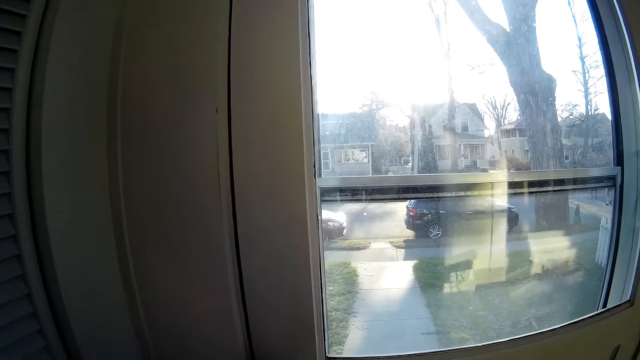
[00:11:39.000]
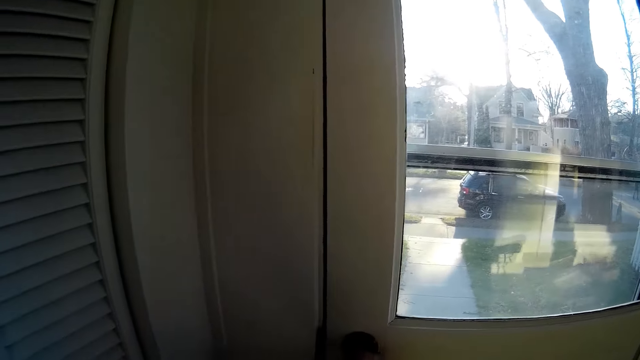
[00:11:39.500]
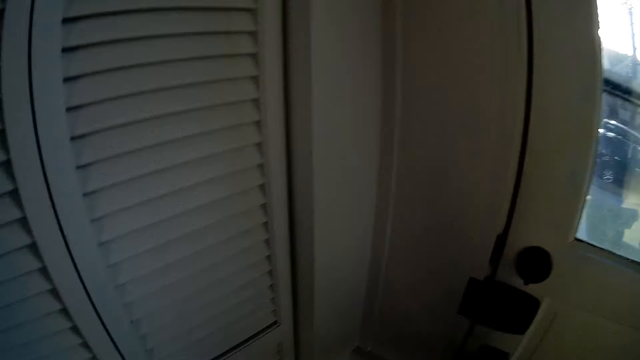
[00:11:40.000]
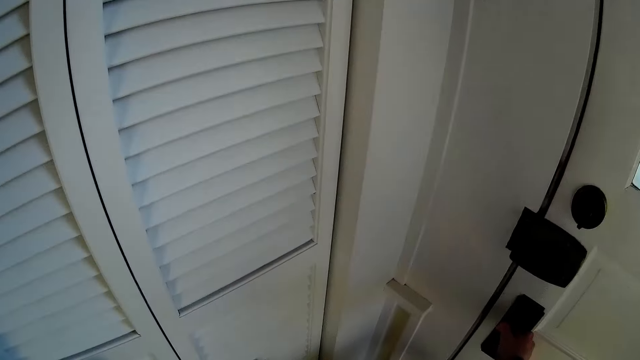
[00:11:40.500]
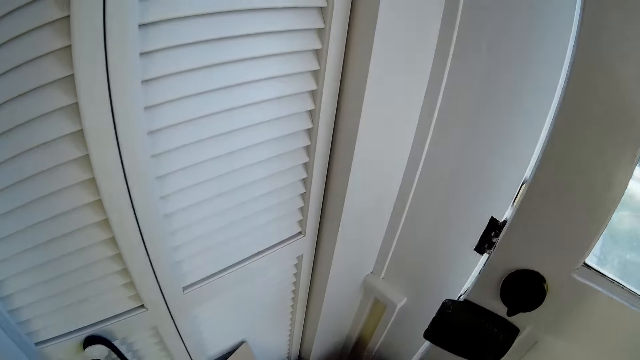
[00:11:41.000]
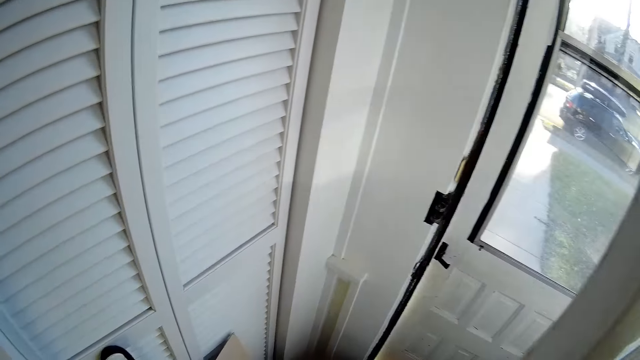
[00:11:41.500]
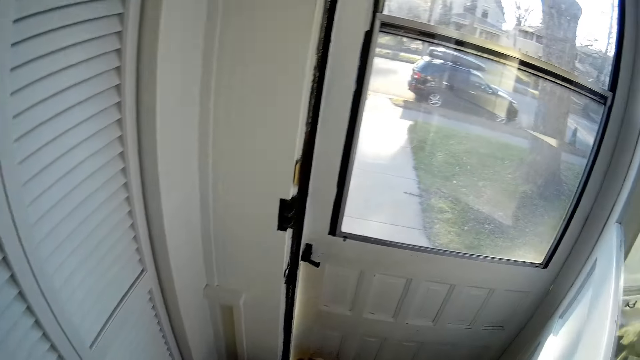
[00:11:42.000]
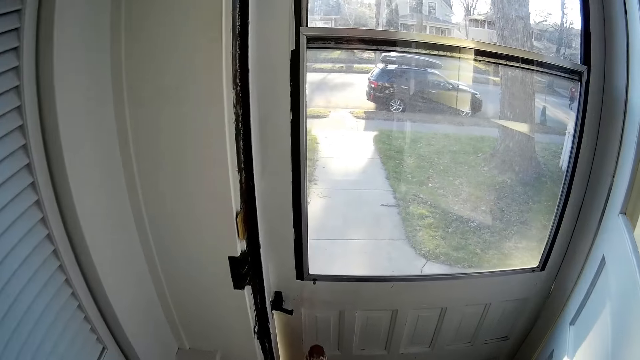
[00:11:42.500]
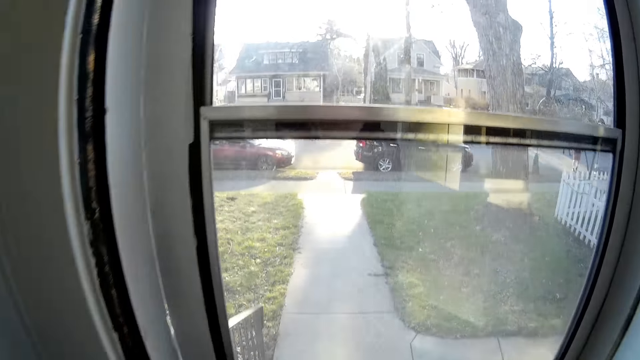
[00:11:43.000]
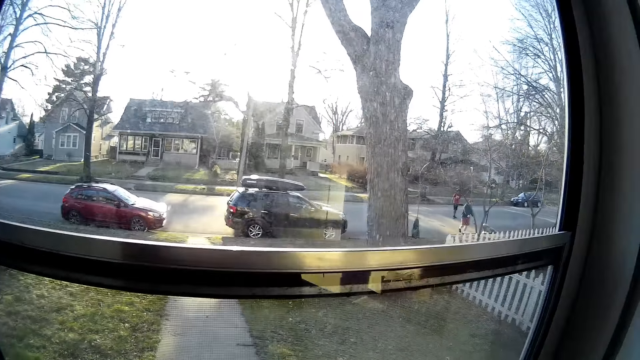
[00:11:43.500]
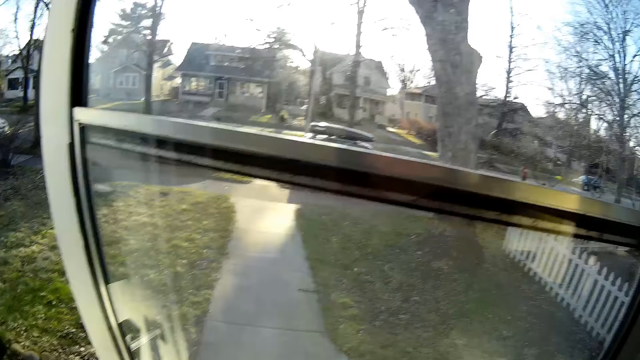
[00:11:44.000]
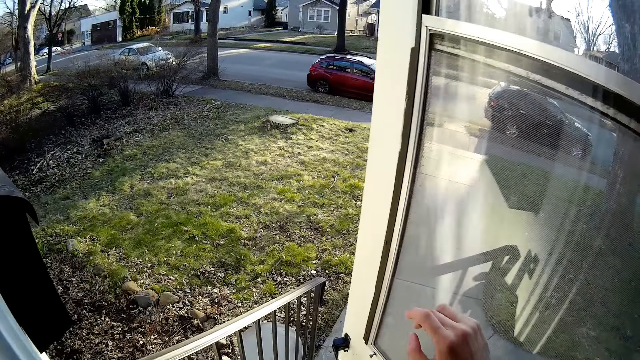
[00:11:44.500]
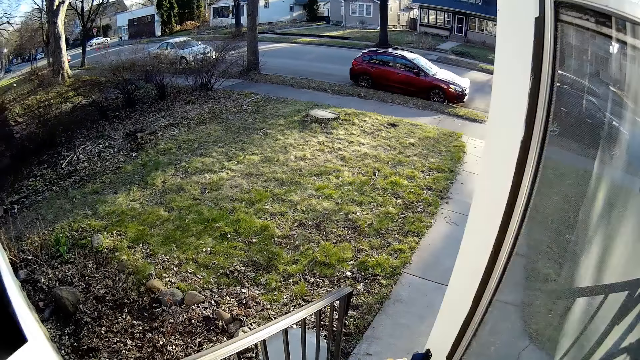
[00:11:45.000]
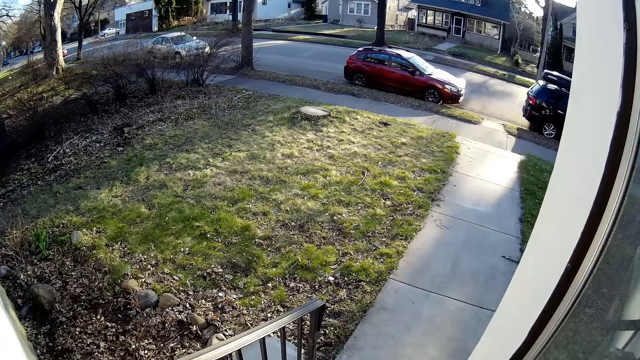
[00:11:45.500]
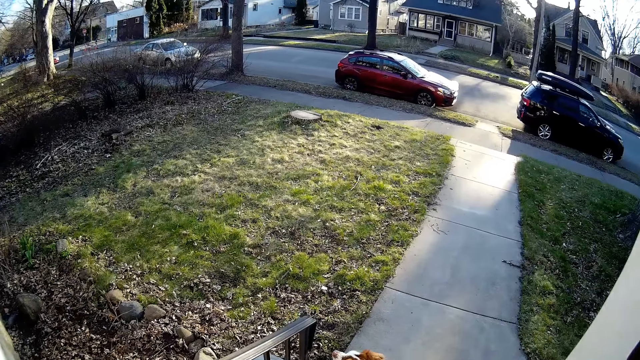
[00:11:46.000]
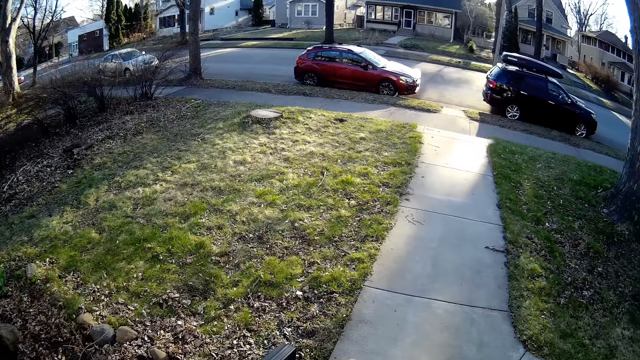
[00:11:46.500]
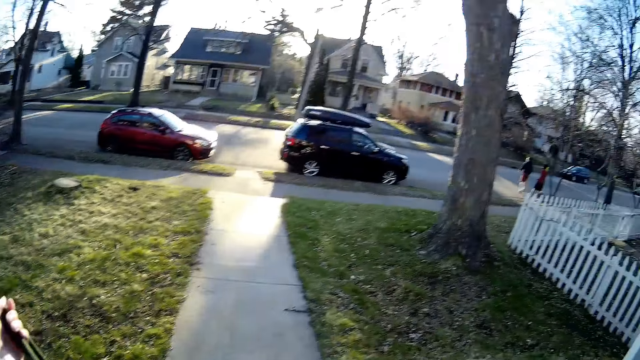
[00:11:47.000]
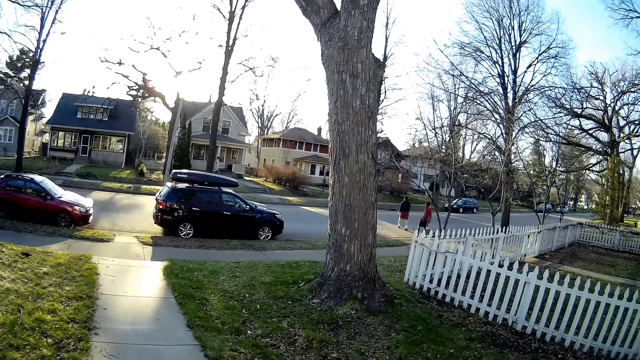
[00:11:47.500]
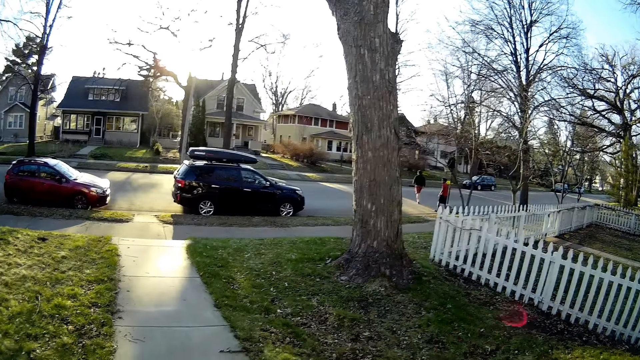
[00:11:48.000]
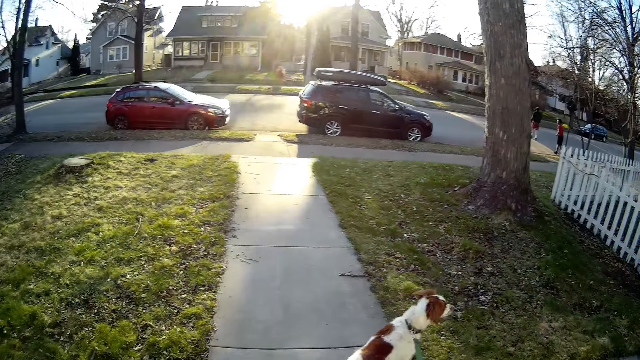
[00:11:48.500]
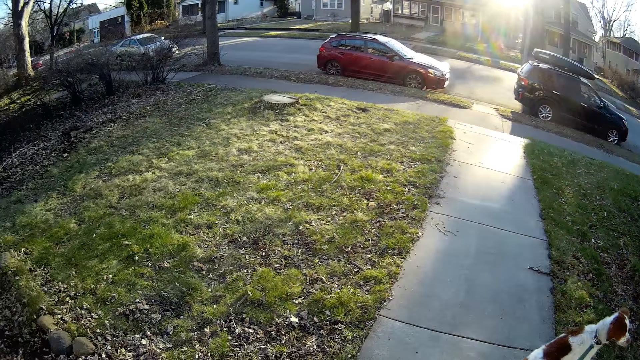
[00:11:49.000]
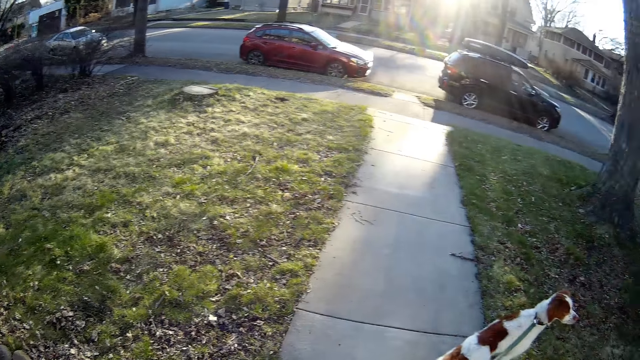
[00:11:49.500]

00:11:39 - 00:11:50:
The camera wearer opens the doors. He pushes open a front door with his right hand. He holds the dog leash and walks out of the house. He walks down a staircase into a front yard. He adjusts the dog leash with his left hand.

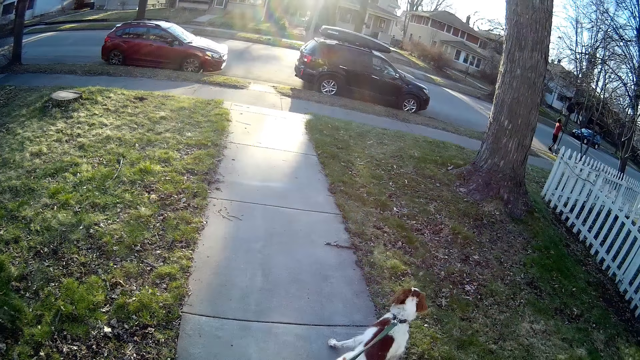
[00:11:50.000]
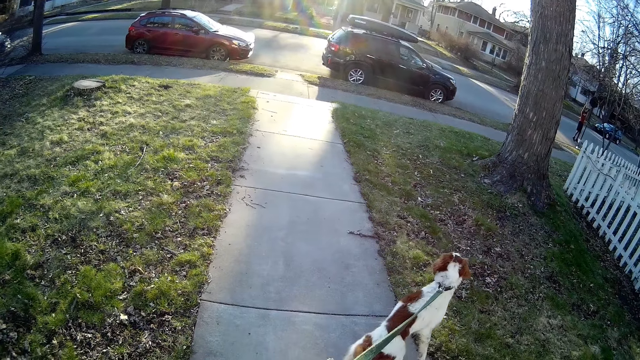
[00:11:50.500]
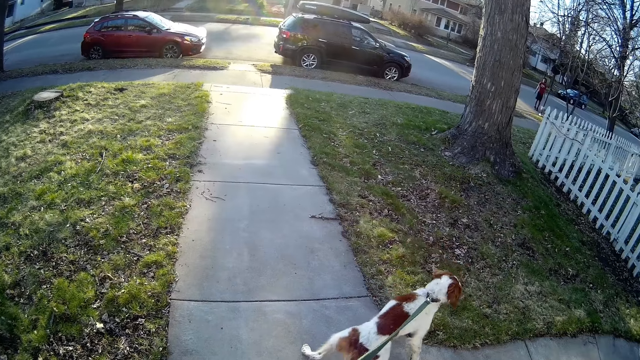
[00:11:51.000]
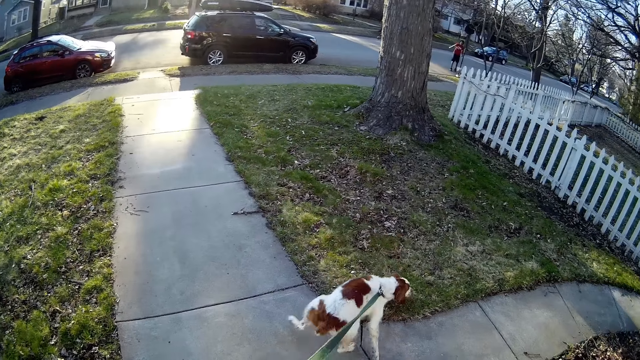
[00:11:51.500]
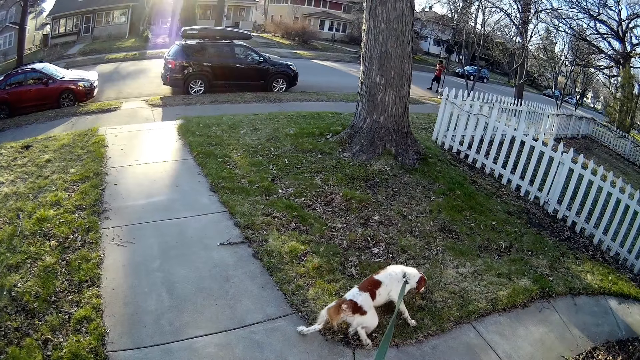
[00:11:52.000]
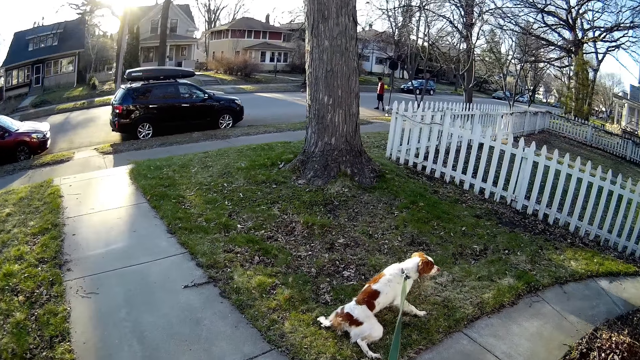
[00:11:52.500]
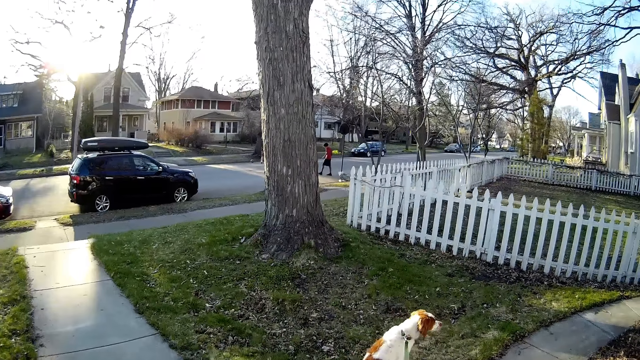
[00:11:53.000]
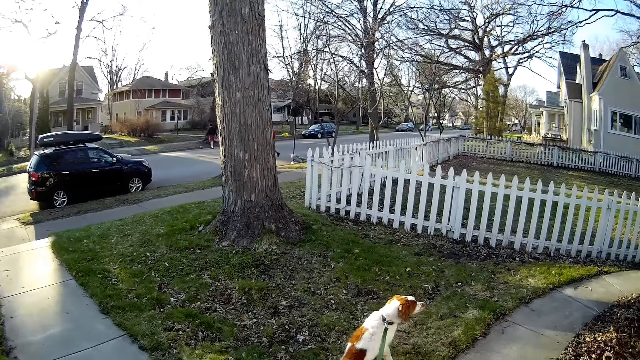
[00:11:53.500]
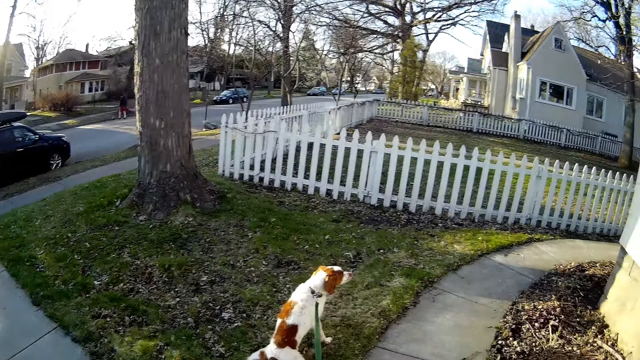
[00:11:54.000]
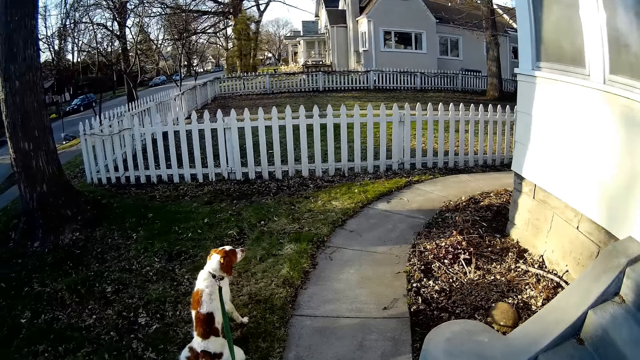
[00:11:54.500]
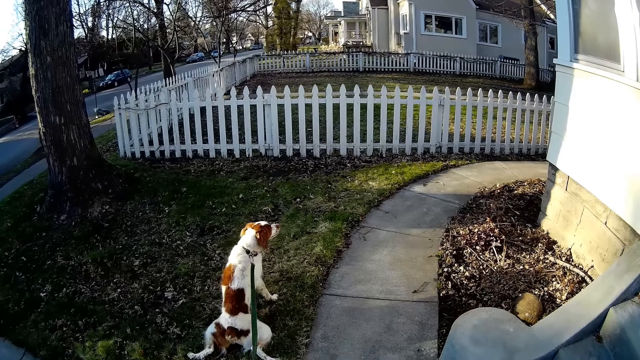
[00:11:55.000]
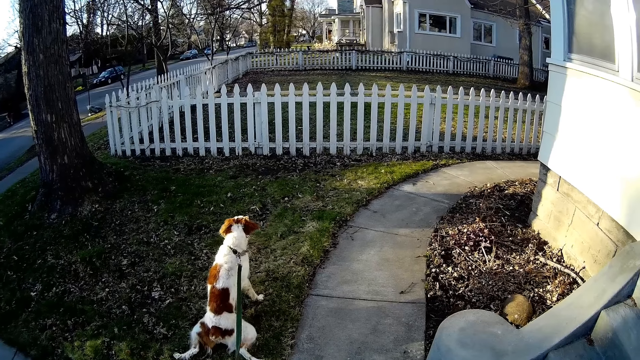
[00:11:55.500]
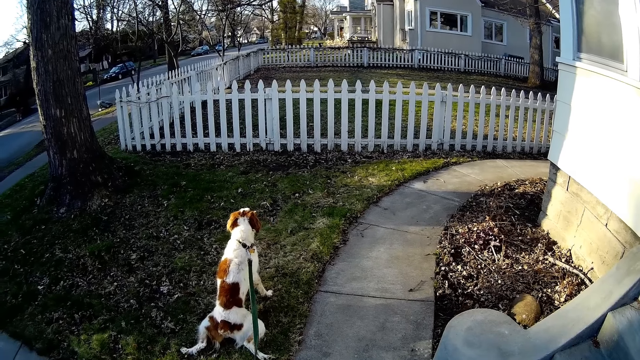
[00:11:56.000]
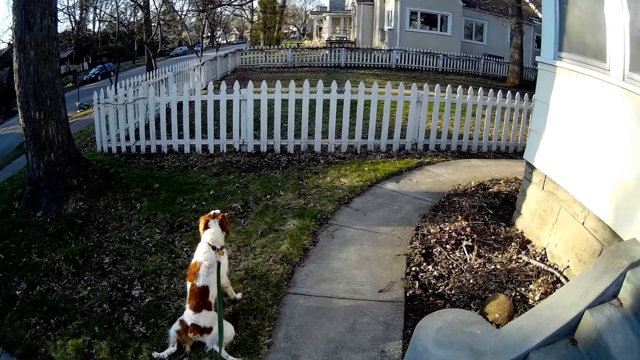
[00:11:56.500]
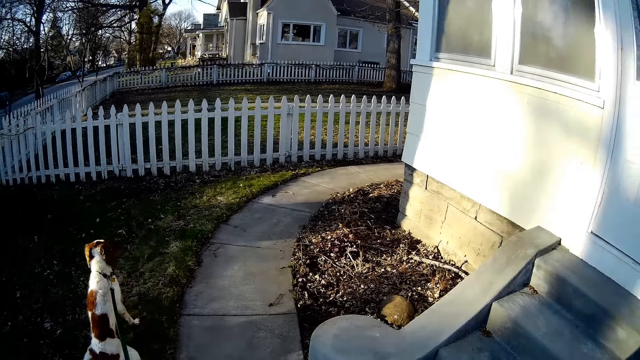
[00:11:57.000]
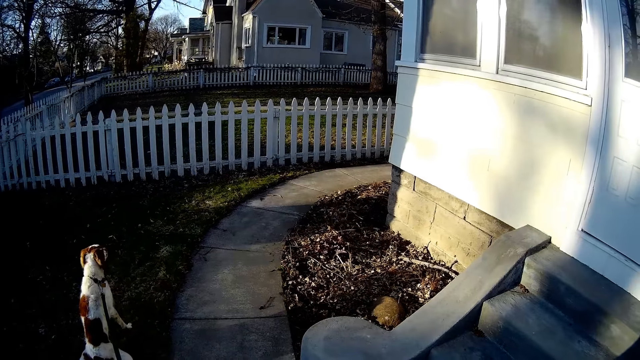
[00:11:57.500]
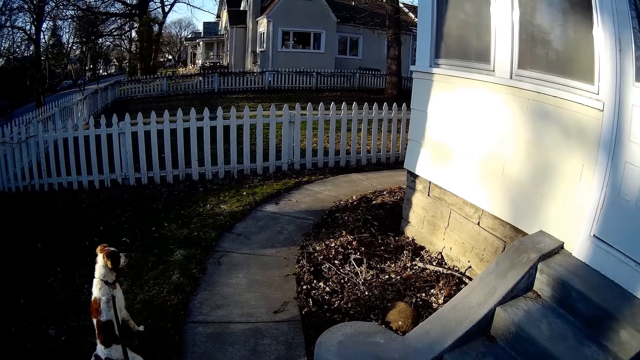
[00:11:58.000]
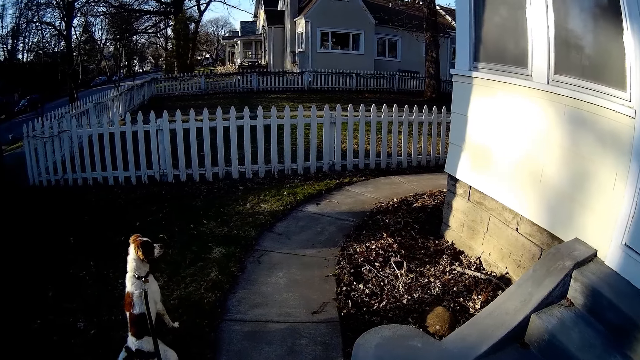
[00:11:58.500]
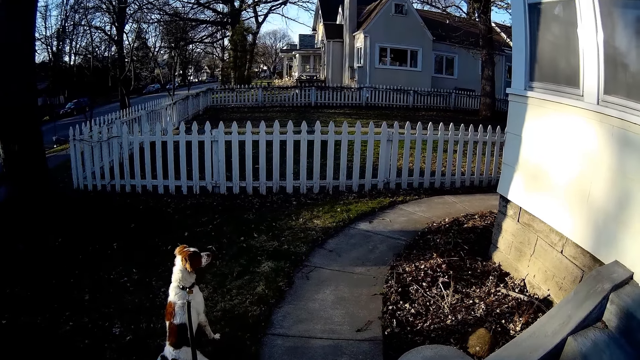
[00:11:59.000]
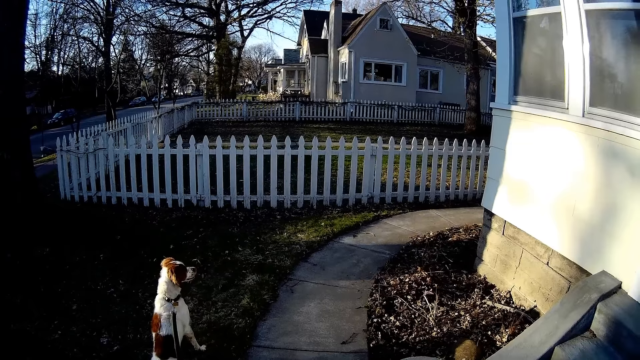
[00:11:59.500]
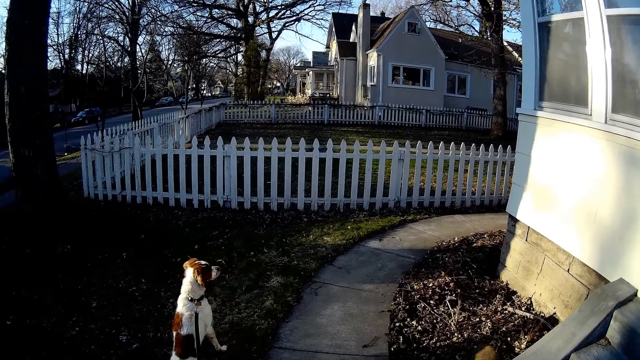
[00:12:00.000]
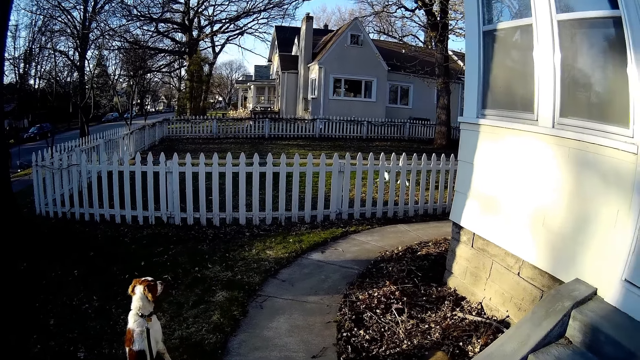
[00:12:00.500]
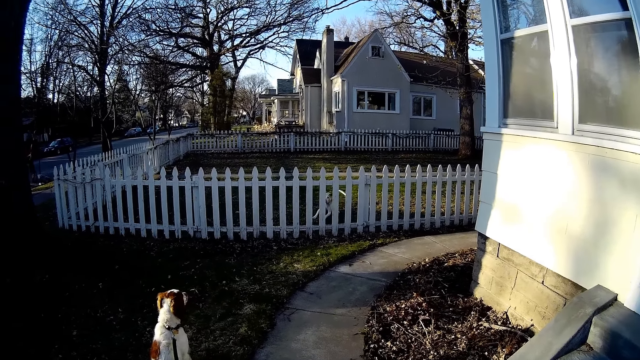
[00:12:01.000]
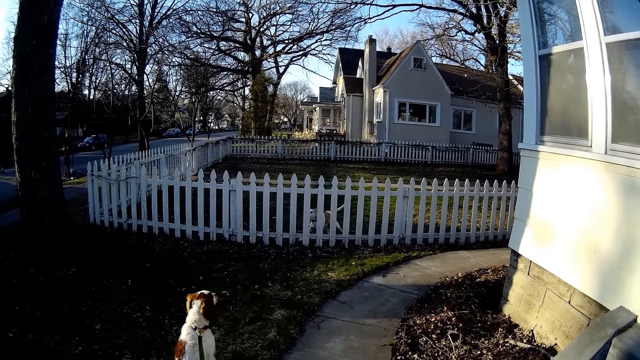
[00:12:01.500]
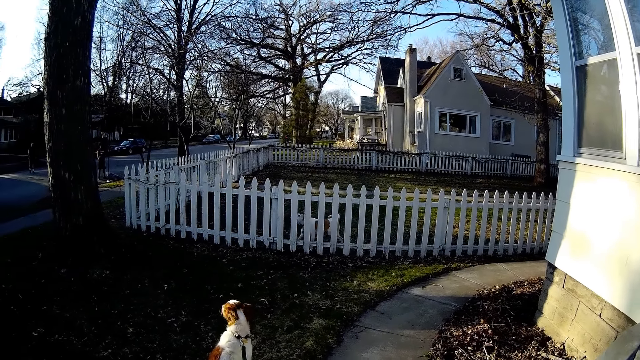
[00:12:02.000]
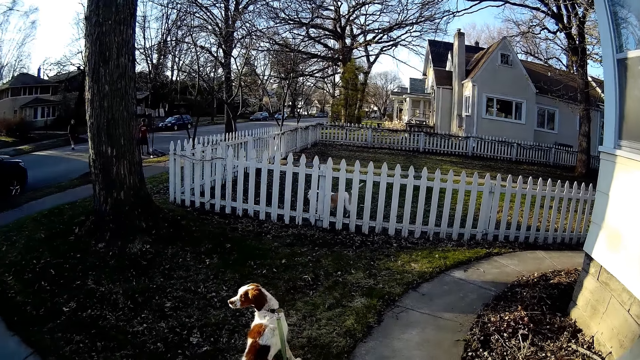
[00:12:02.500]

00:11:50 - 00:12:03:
The dog walks onto the grass in the front yard. The camera wearer looks around. Another dog runs towards the first dog.
